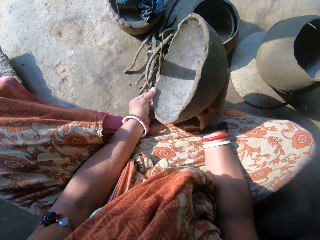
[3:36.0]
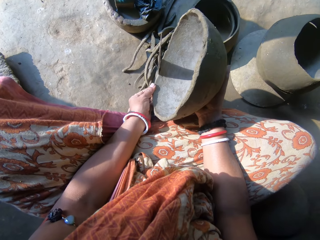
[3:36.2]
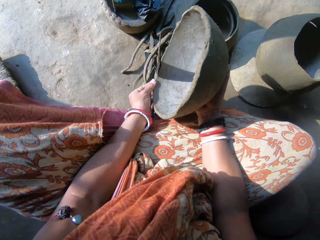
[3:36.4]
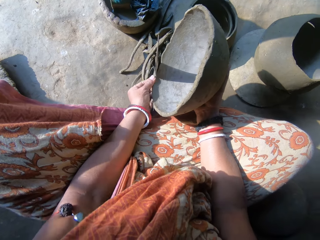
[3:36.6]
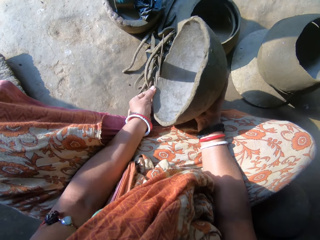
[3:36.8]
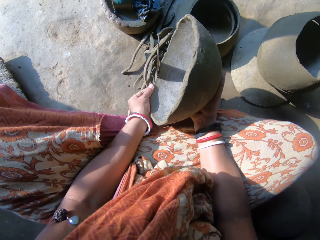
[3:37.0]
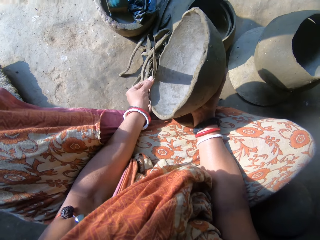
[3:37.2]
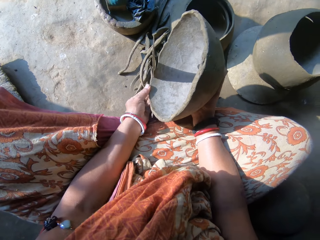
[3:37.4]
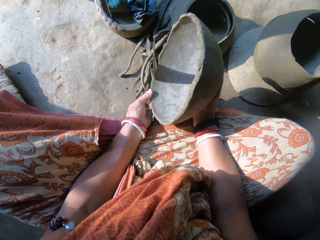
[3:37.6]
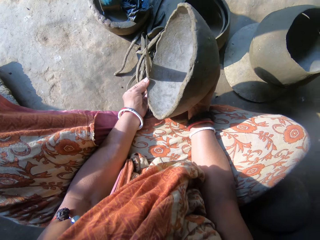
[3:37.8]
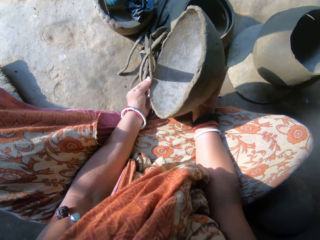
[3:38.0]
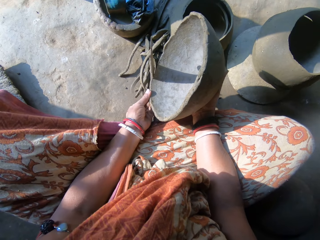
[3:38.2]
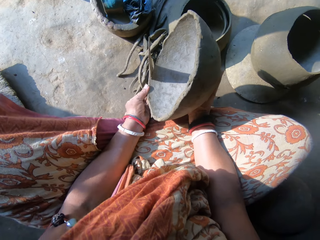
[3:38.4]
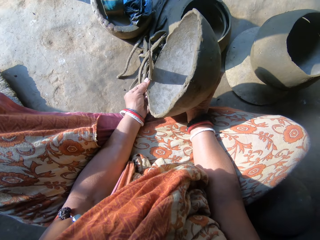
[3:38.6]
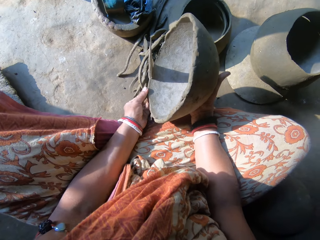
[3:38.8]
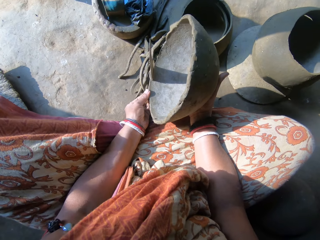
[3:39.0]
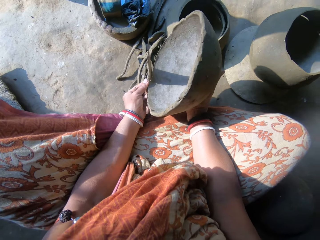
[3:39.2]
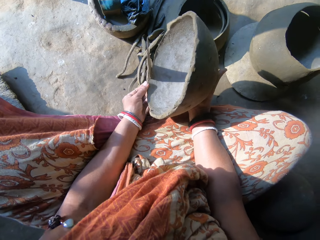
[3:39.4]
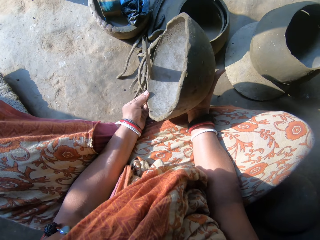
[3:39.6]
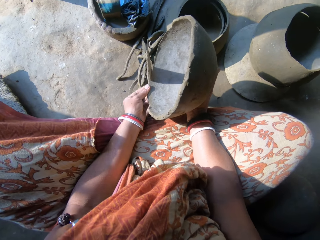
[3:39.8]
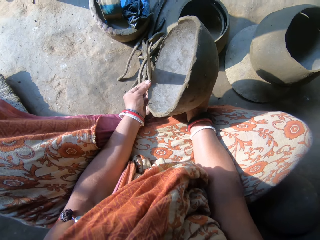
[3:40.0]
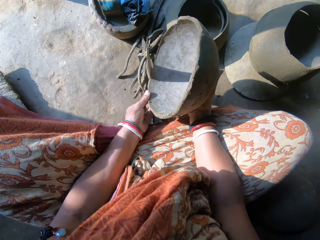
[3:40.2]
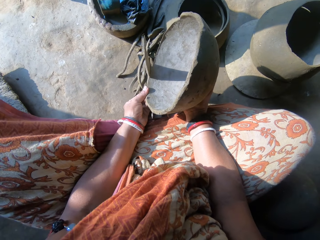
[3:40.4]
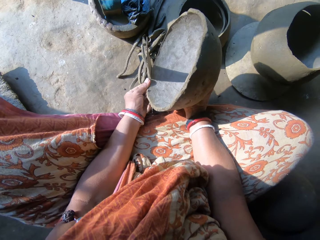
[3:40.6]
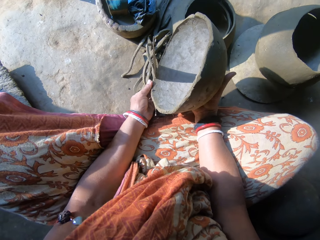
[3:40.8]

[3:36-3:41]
The camera wearer aligns a pot's edges. They cut the modelled clay on the edge.

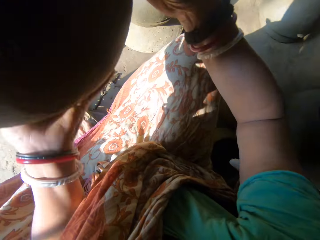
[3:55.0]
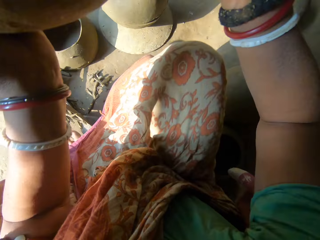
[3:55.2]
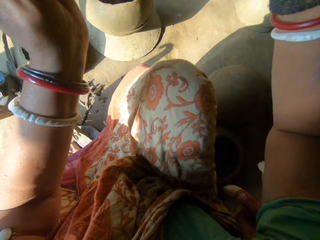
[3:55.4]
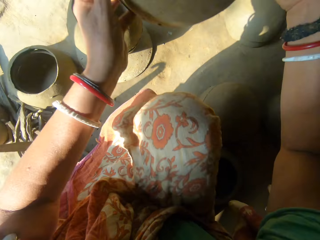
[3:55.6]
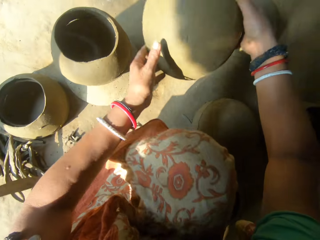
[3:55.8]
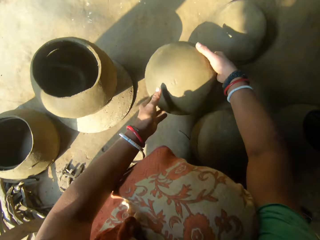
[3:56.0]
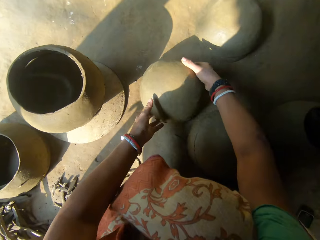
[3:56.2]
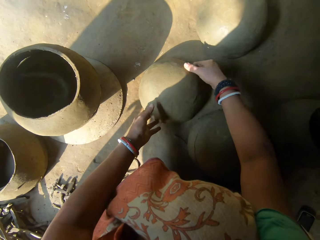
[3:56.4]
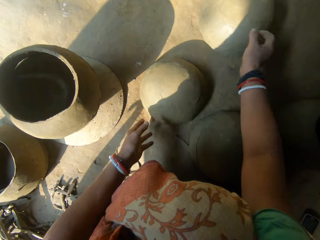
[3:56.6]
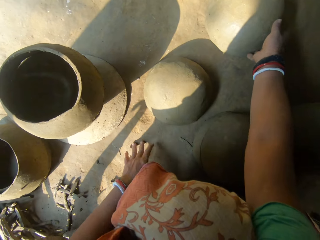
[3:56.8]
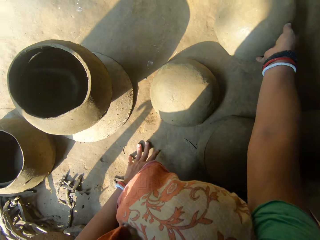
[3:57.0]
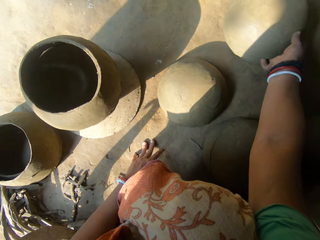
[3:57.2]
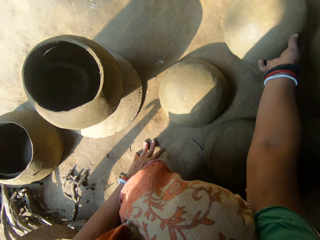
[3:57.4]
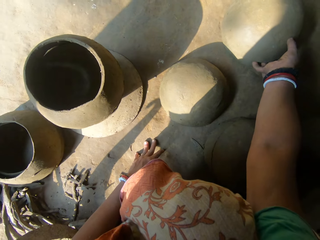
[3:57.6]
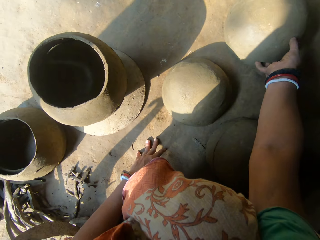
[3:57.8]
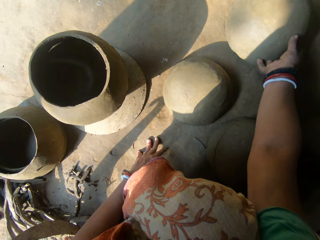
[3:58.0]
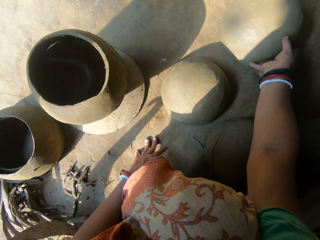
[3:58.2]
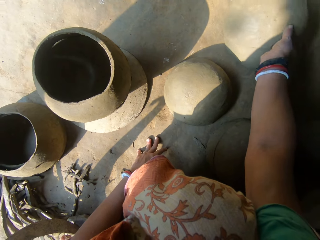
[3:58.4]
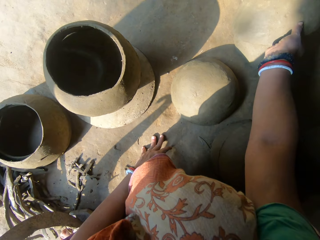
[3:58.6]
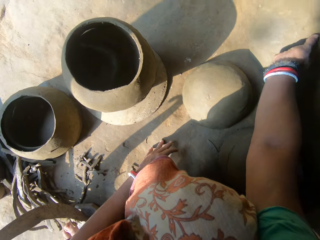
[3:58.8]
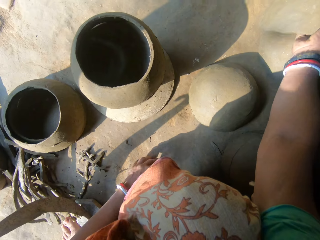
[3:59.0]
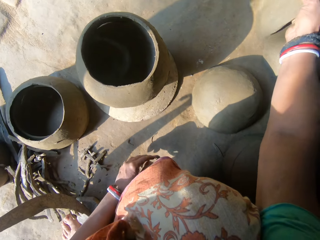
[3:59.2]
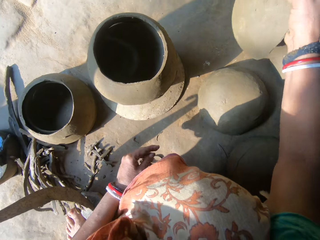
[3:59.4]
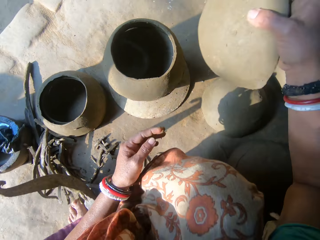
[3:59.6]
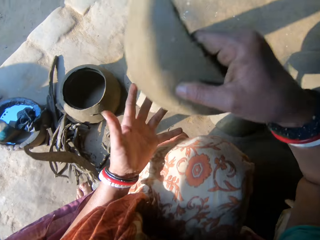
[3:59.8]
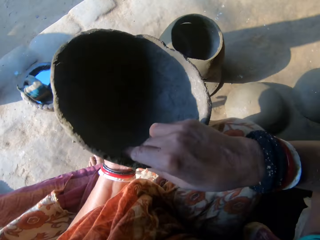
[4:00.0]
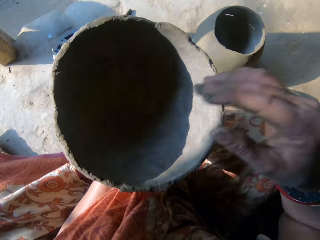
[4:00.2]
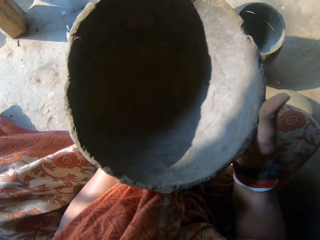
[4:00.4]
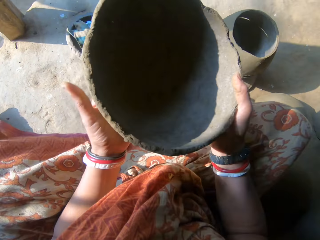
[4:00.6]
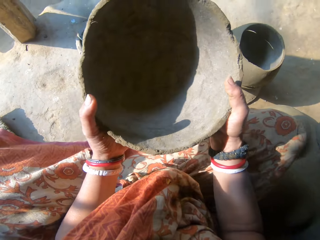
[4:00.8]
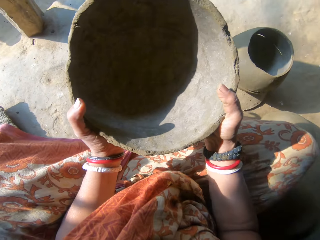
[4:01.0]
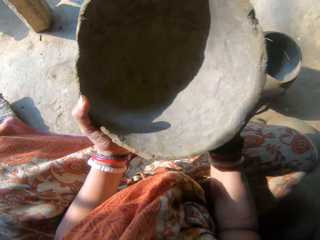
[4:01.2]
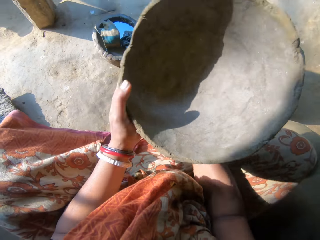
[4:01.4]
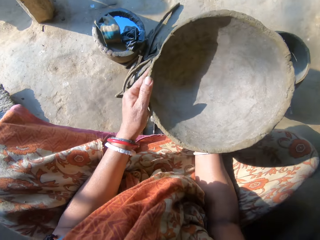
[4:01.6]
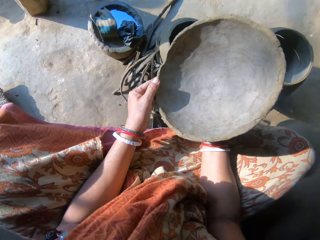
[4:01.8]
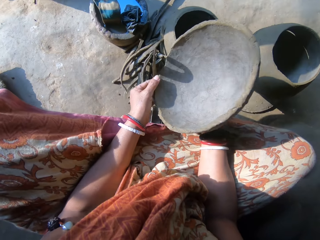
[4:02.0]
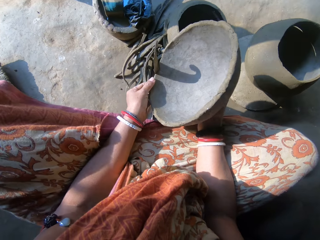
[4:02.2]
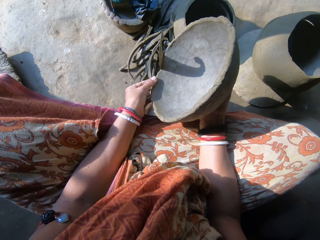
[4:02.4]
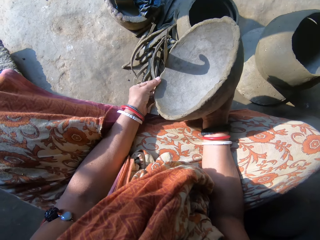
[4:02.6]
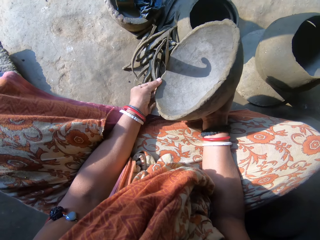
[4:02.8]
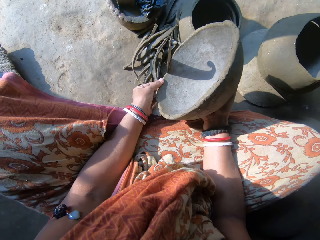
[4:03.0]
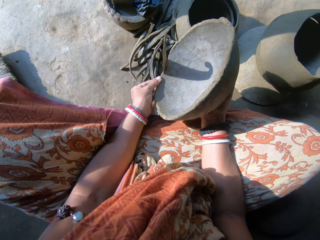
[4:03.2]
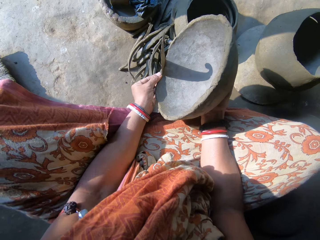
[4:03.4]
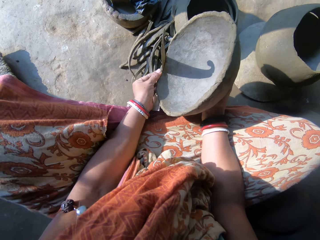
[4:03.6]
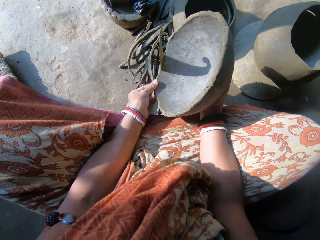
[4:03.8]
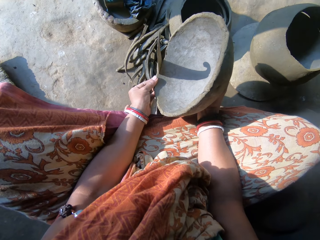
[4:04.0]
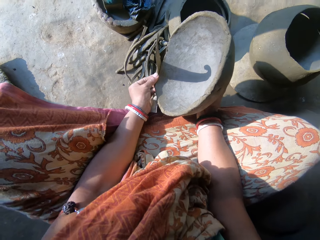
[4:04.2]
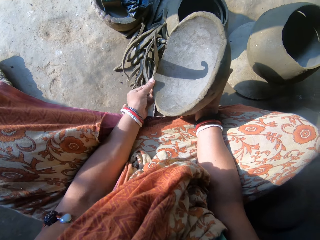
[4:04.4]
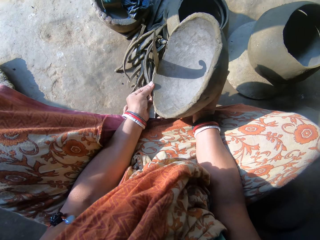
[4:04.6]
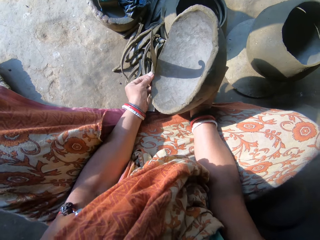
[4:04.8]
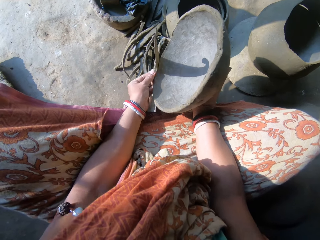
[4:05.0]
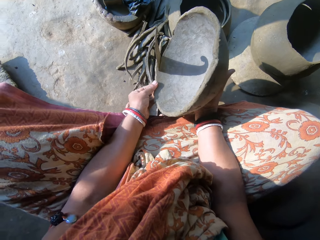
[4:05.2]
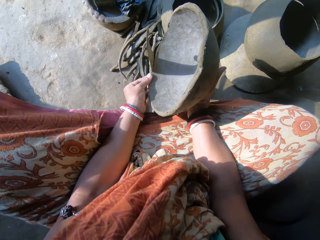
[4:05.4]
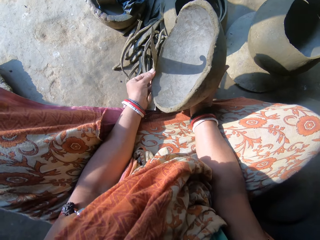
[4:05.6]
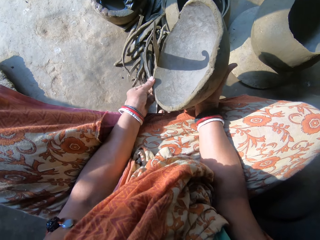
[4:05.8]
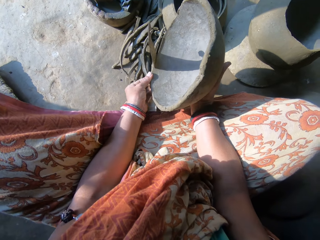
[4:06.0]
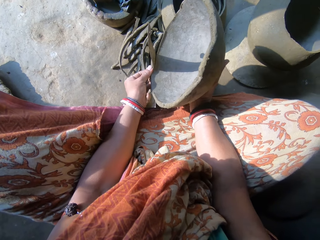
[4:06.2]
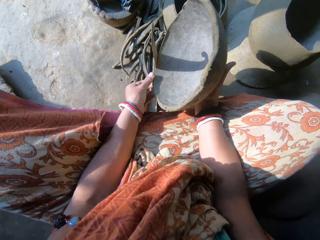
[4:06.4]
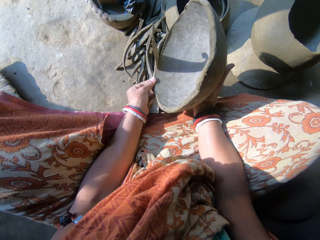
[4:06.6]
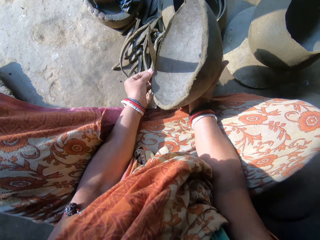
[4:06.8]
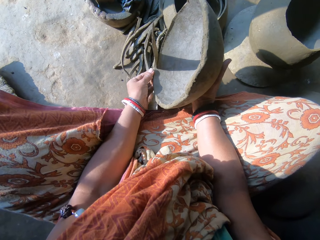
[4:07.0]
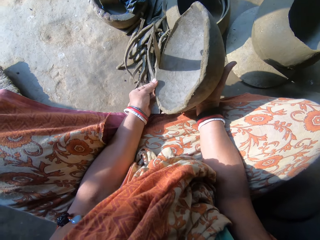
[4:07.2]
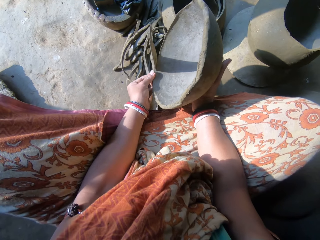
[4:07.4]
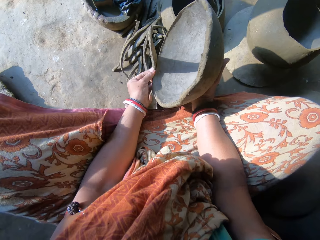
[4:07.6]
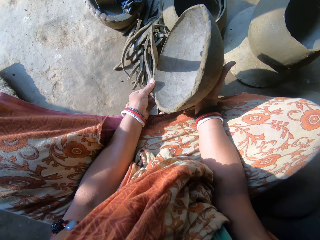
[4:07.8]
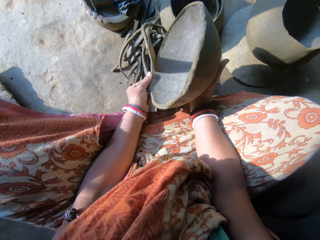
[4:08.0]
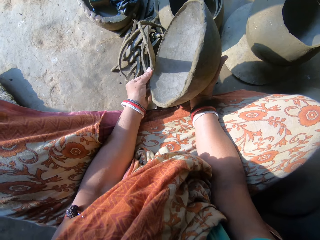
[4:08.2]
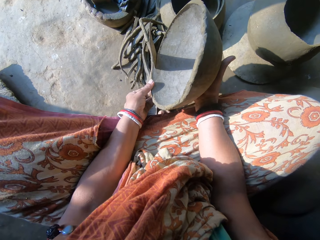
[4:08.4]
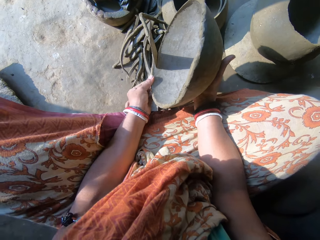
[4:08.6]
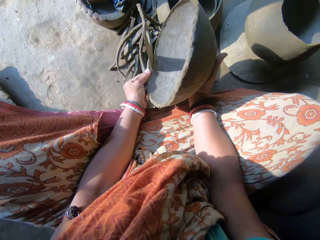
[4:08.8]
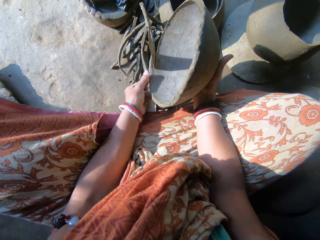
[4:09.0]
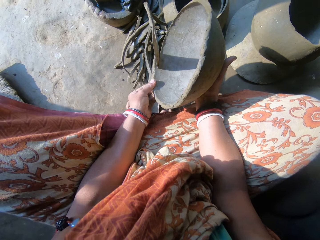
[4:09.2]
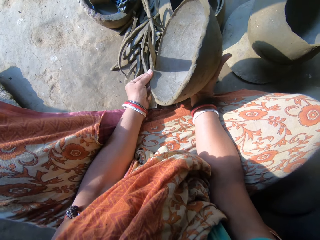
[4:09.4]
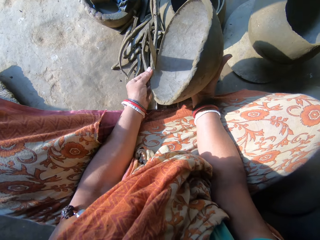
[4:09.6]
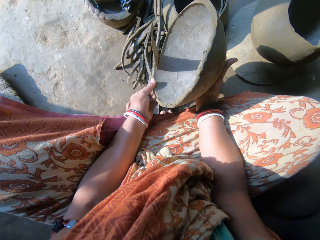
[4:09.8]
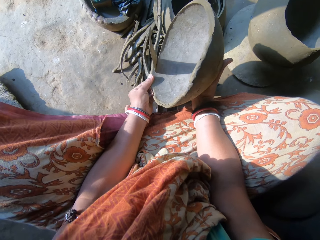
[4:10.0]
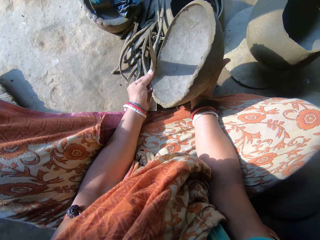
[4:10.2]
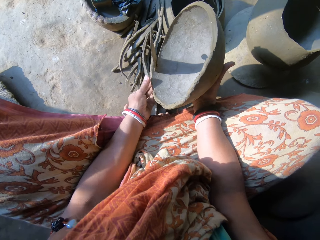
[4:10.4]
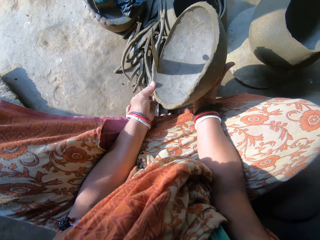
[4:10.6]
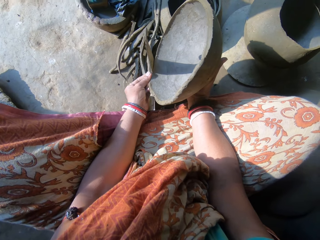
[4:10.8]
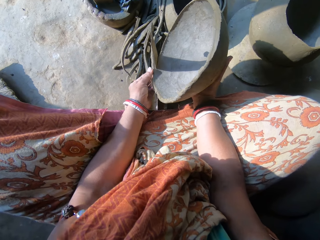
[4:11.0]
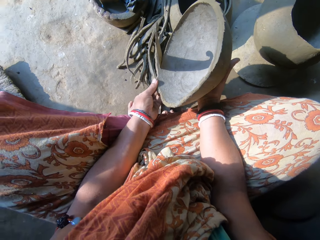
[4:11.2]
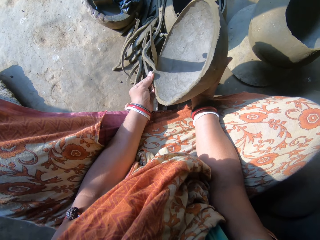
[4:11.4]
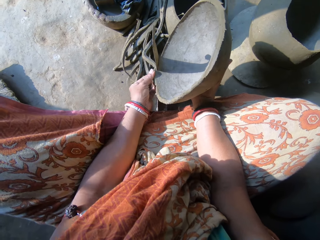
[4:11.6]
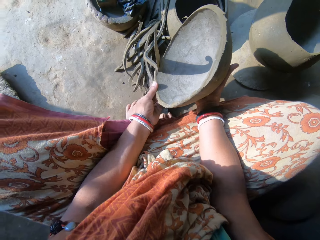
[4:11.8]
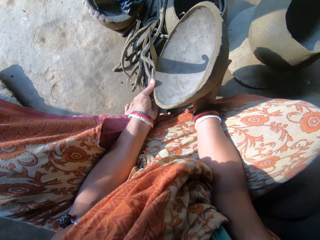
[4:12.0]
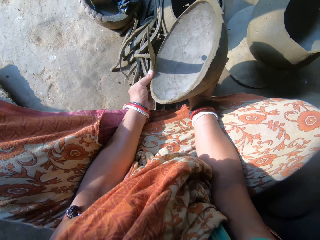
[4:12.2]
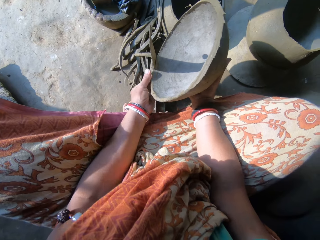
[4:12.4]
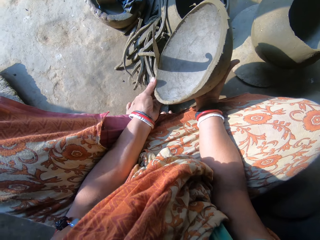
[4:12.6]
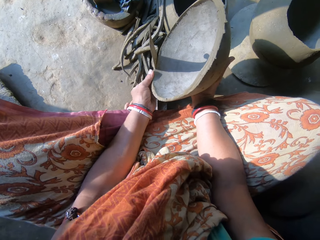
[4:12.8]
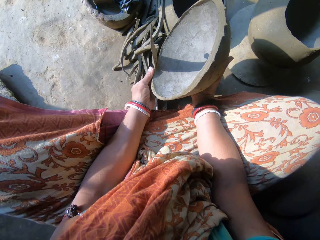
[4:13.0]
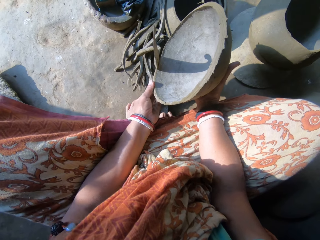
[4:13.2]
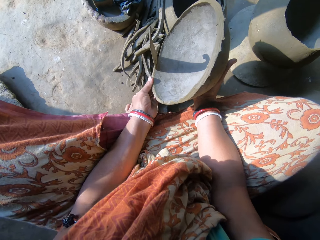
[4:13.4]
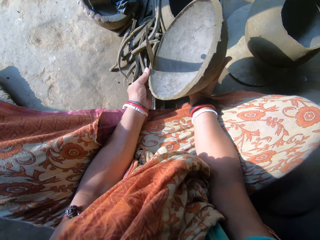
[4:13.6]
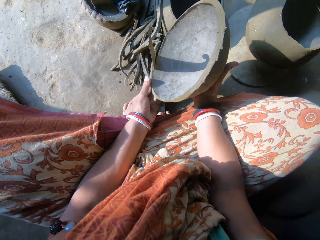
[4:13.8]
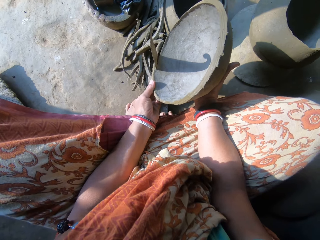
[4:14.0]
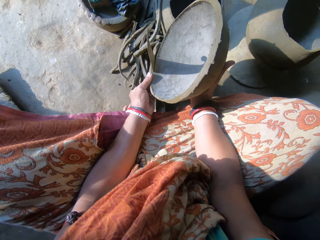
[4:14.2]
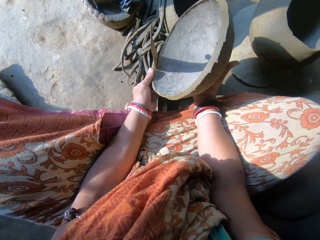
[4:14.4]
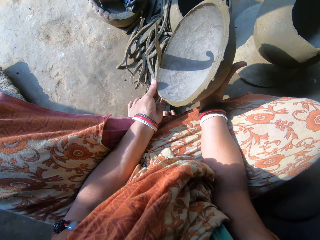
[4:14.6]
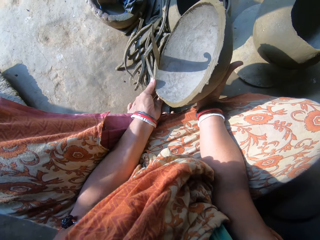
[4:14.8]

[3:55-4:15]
The camera wearer puts the modelled clay down. They take another modelled clay, hold the modelled clay, align the pot's edges and cut the modelled clay on the edge.
